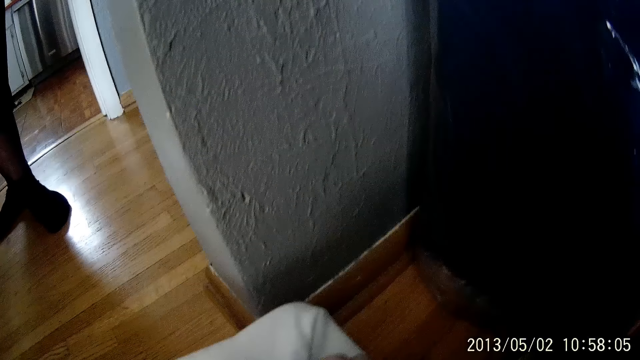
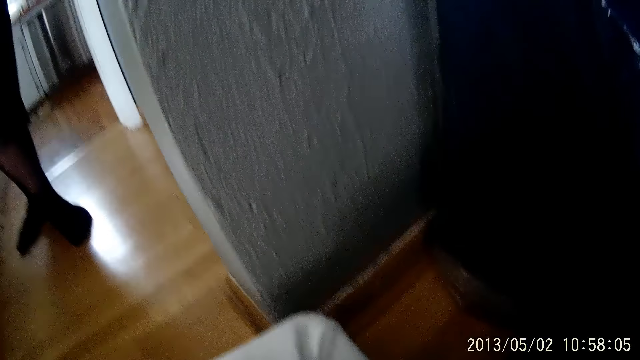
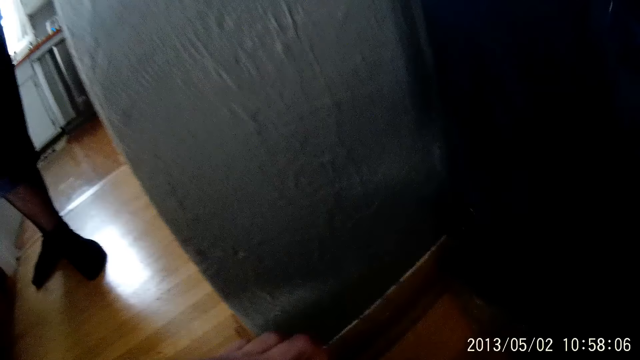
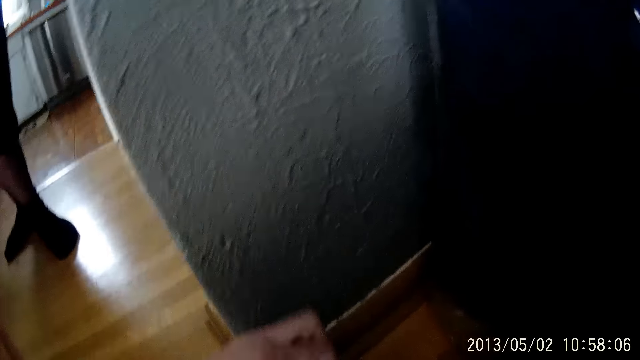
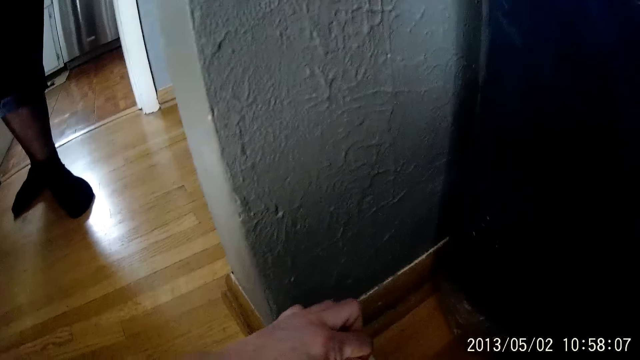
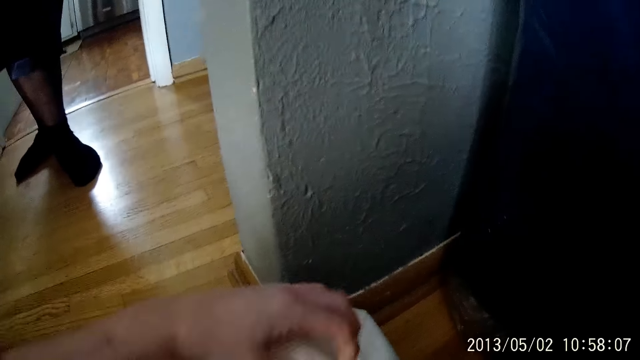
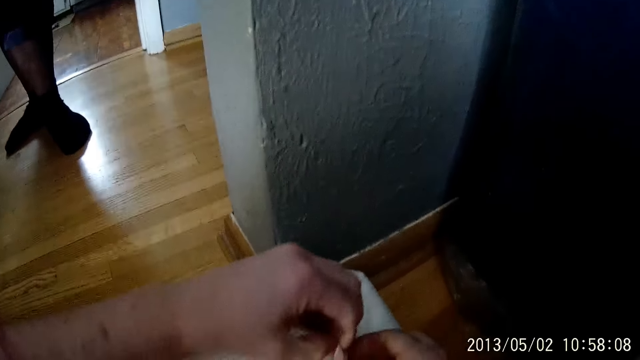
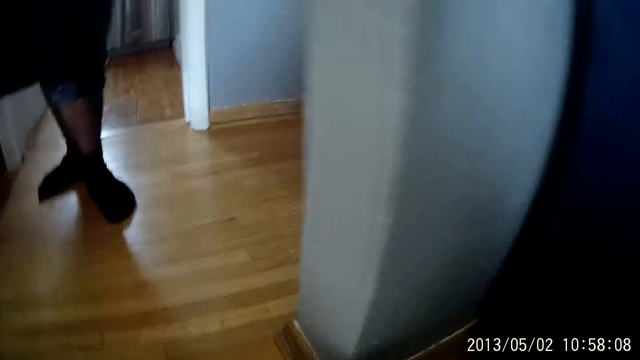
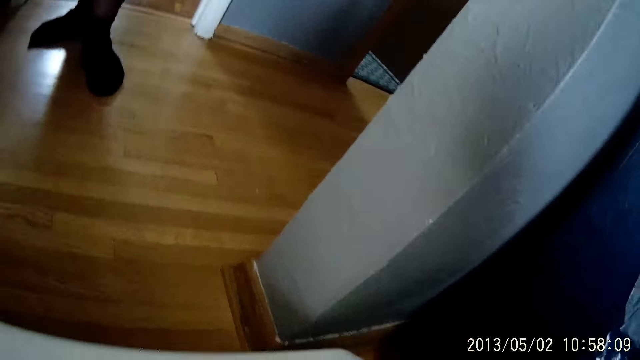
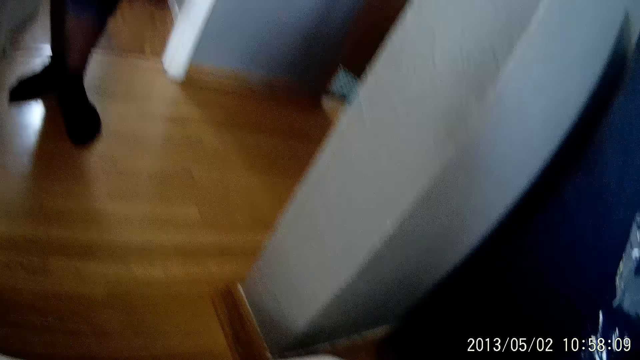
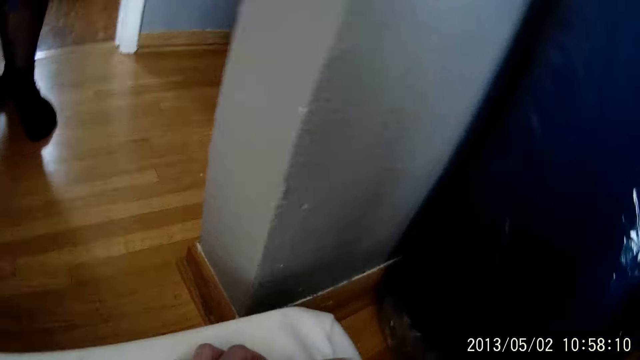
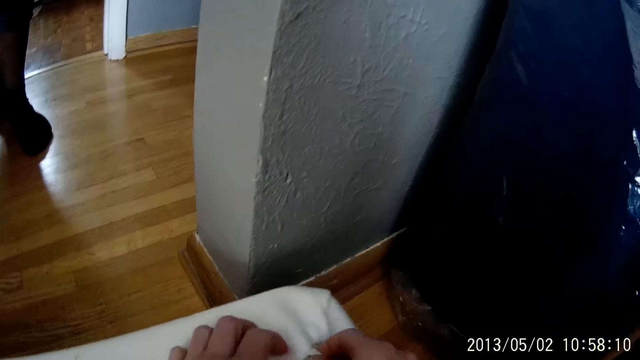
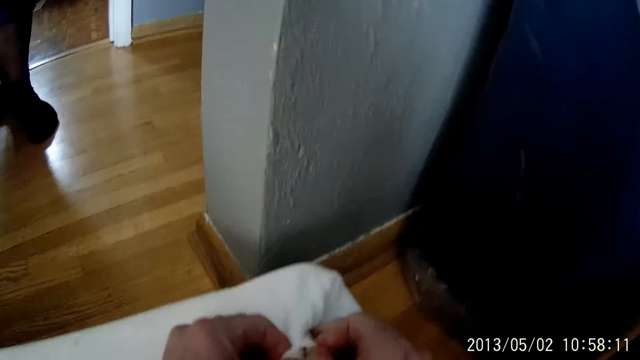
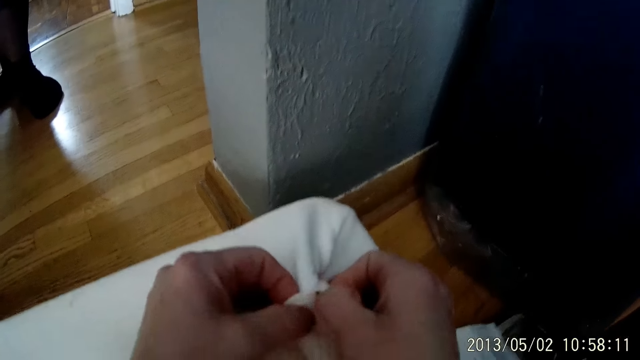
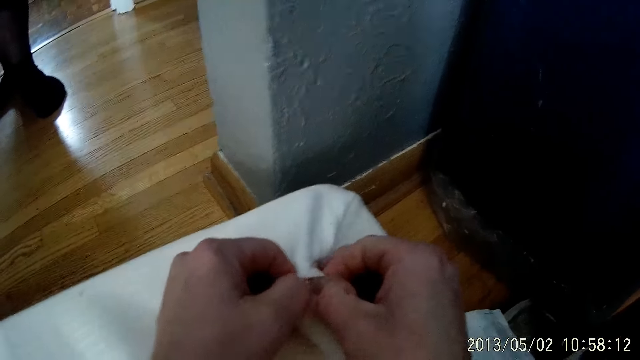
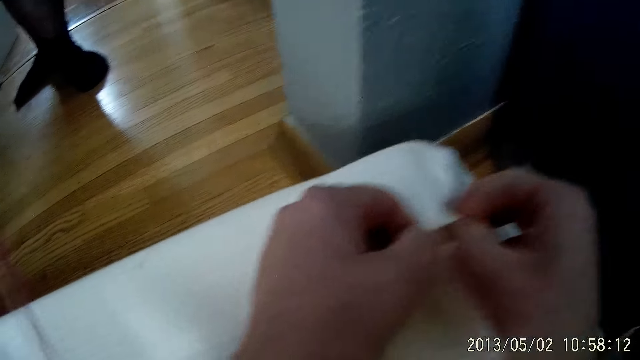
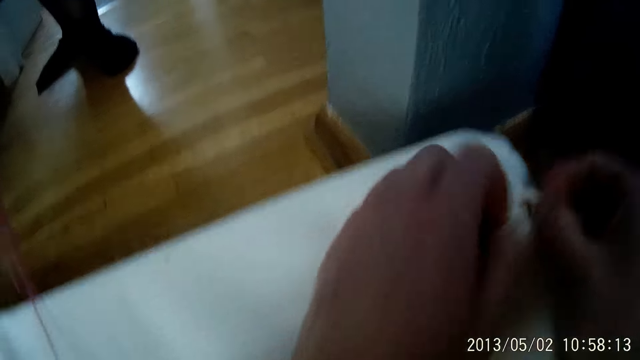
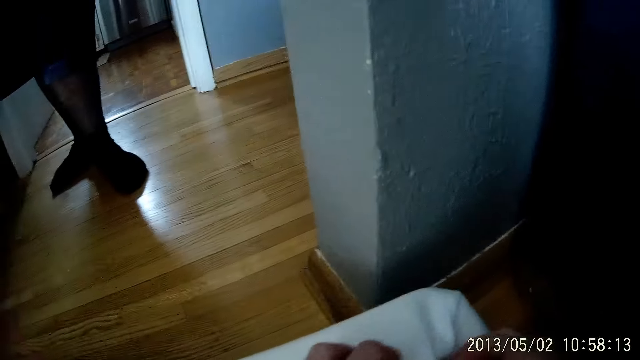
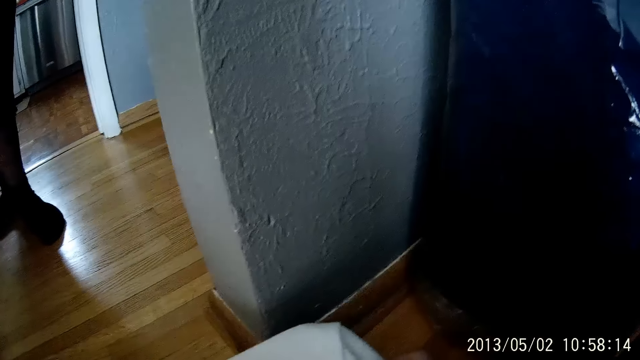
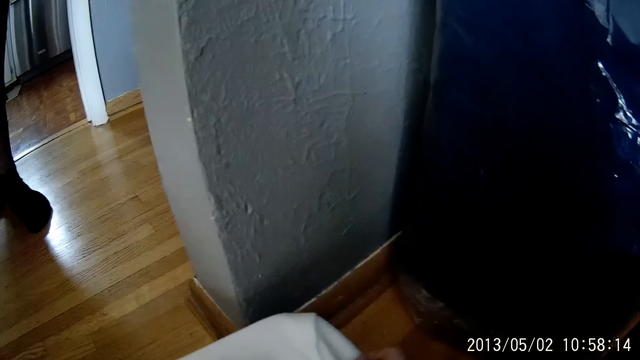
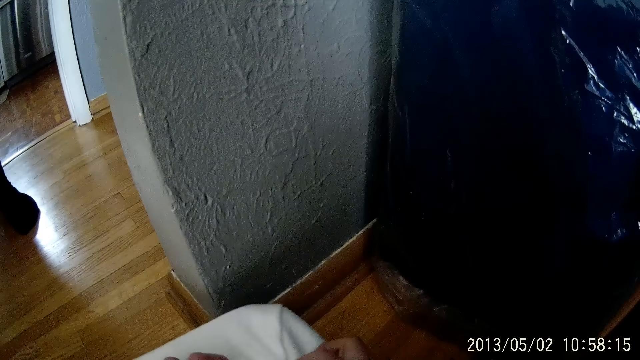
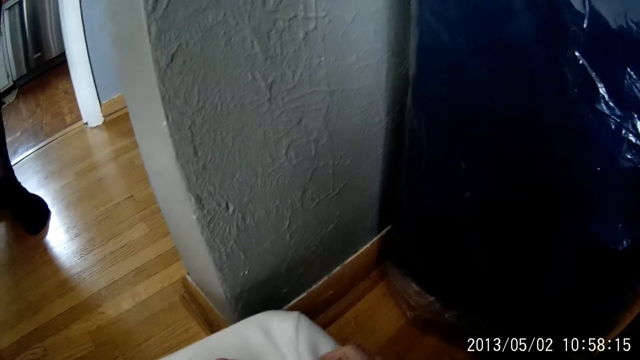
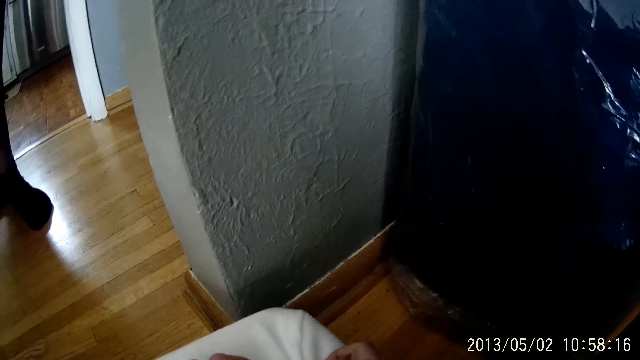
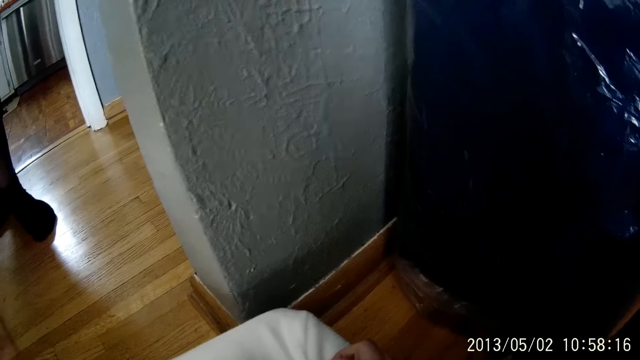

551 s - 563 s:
The camera wearer touches the mattress. They pinch a bedsheet with both hands.

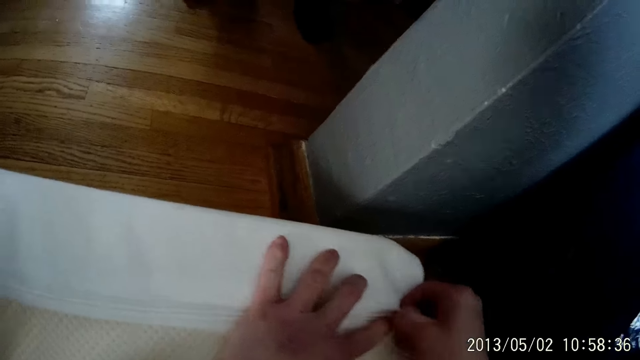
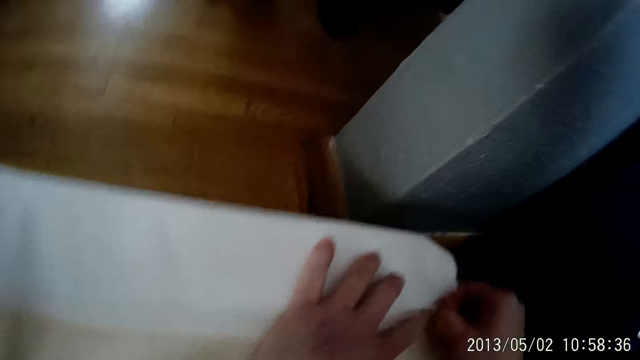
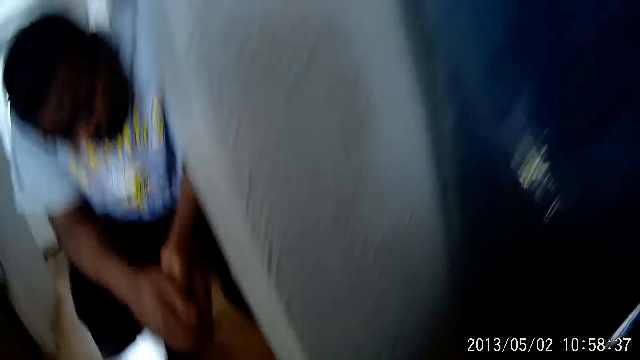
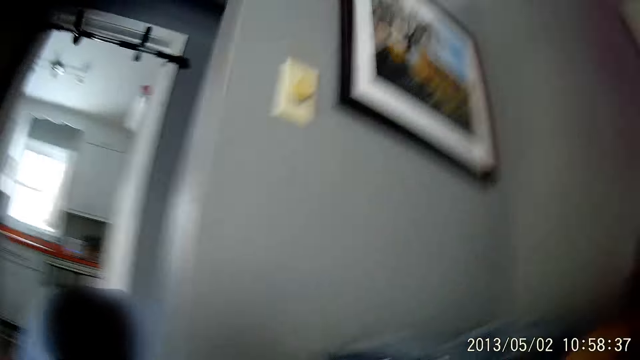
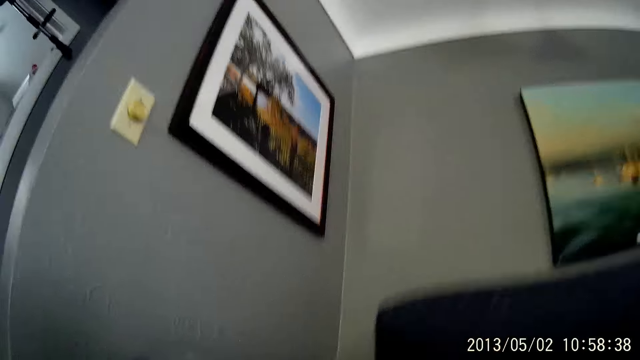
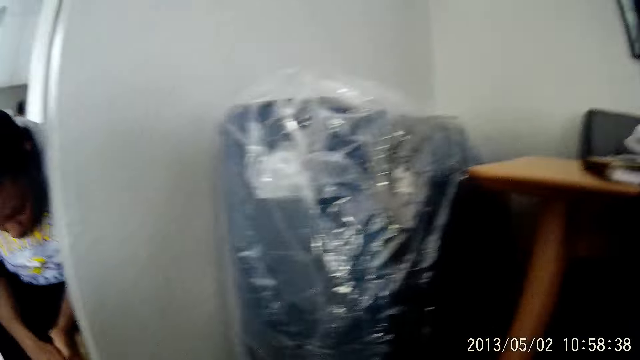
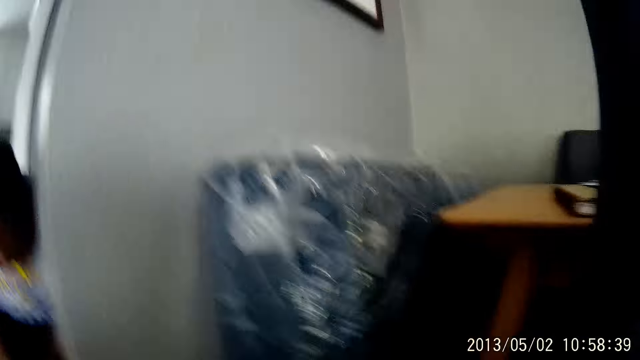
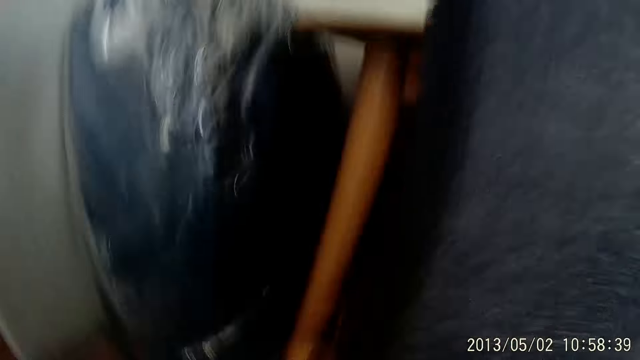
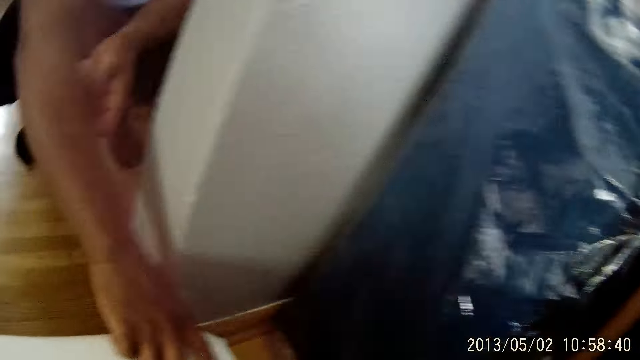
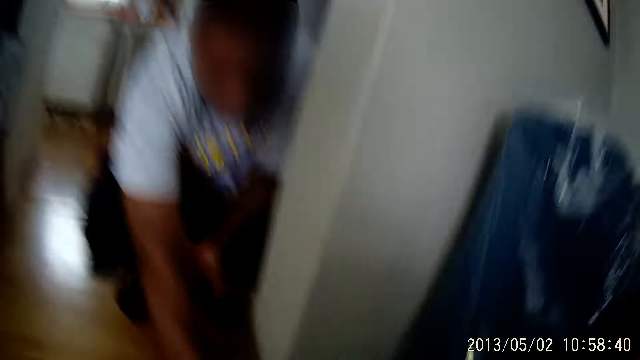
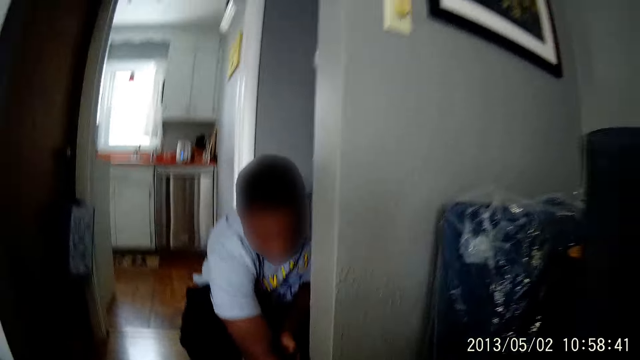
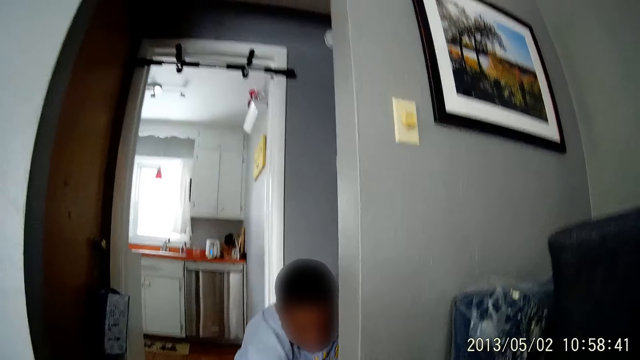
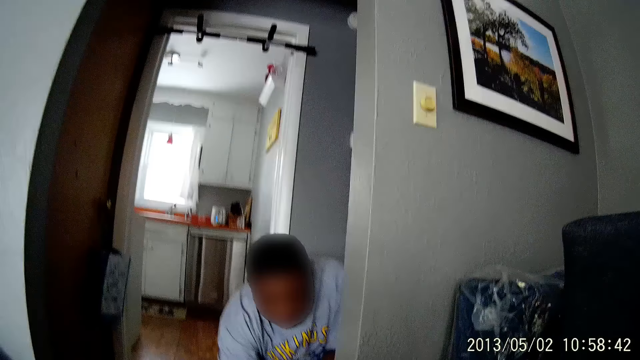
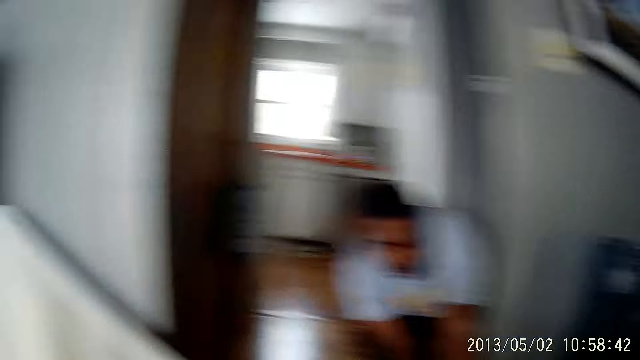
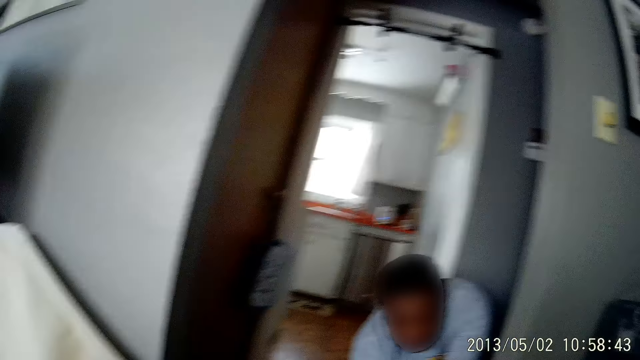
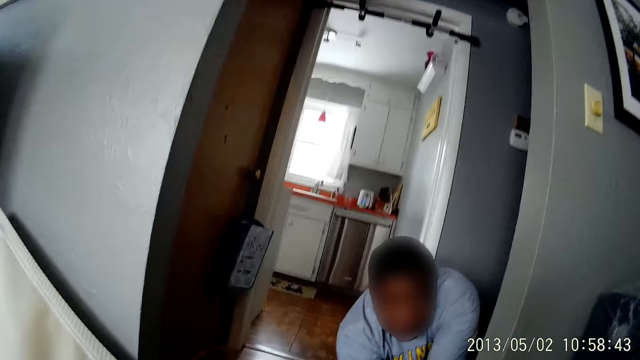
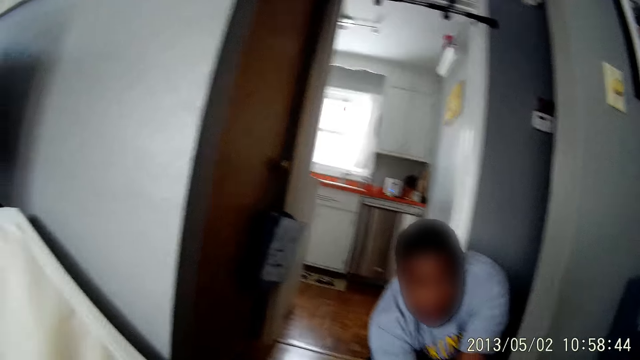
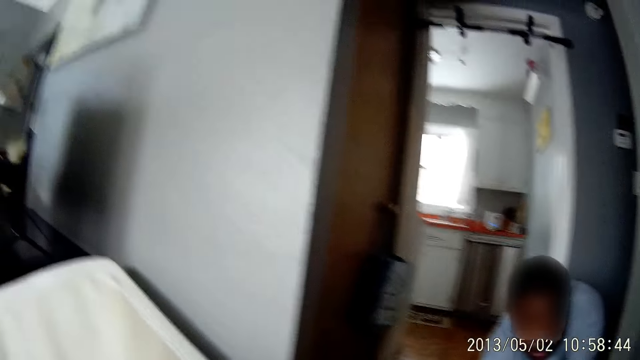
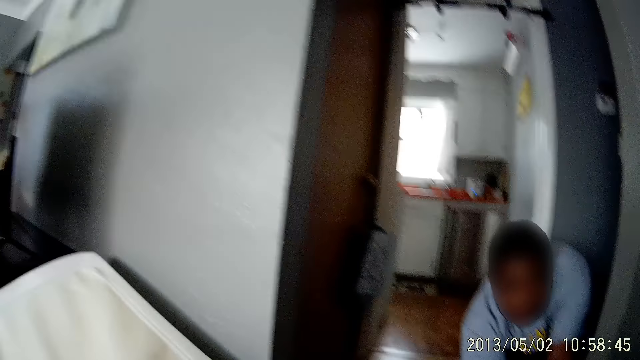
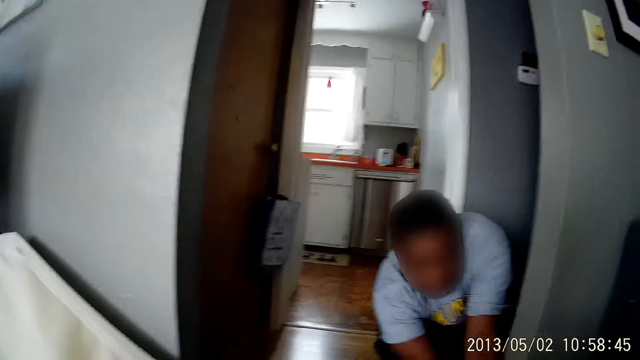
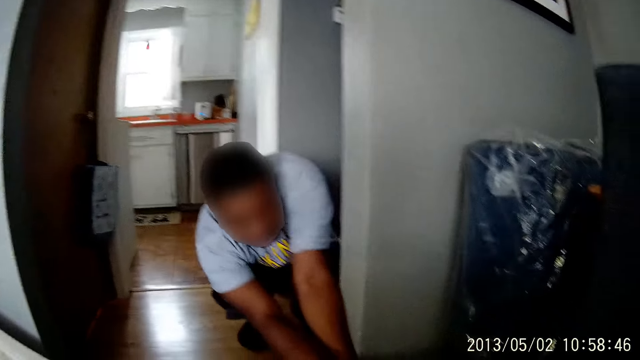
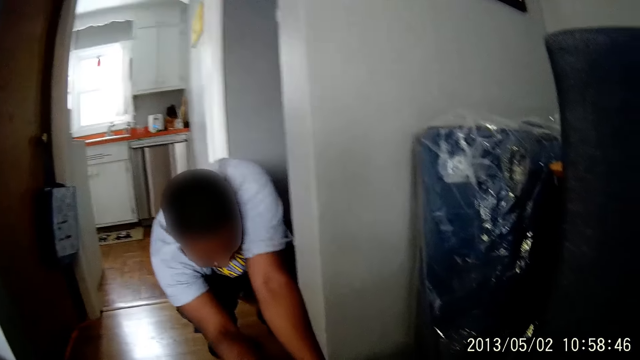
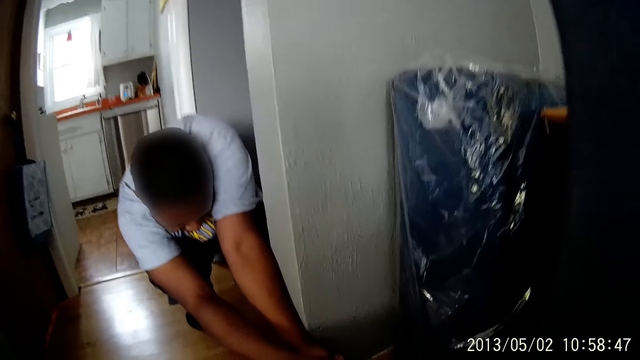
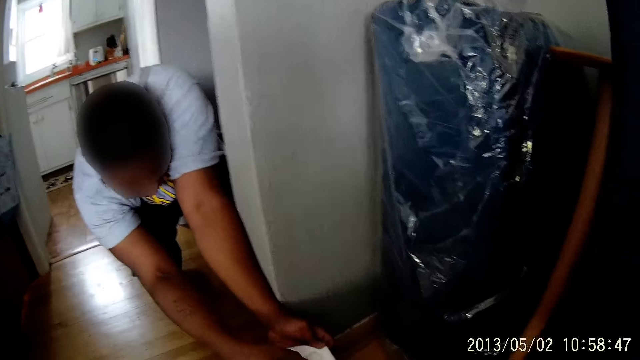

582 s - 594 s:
The camera wearer looks around the house. A man touches the bedsheet with his right hand. The camera wearer converses with the man. The man touches the bedsheet with both hands.
